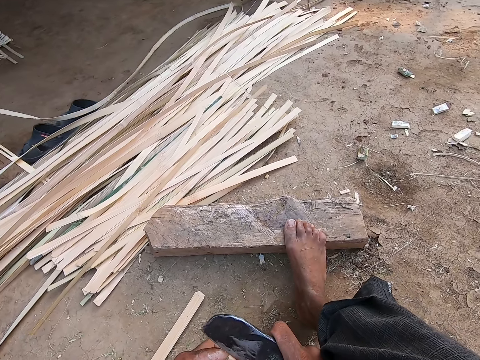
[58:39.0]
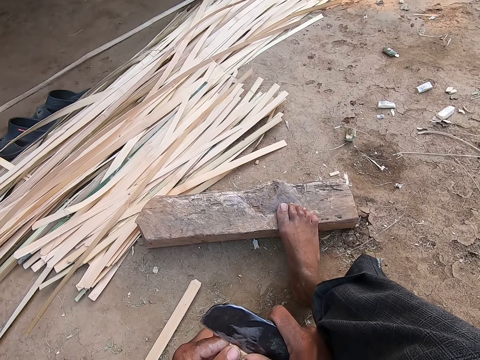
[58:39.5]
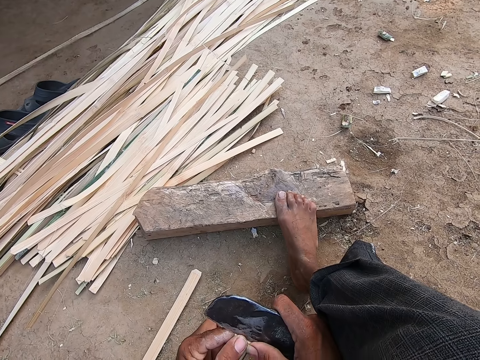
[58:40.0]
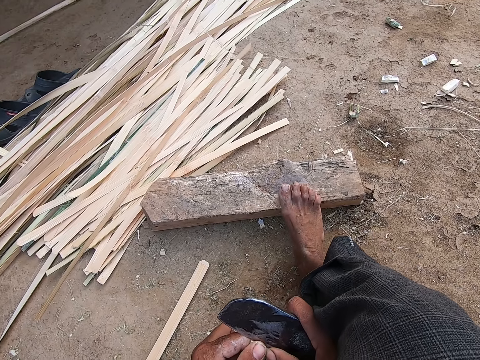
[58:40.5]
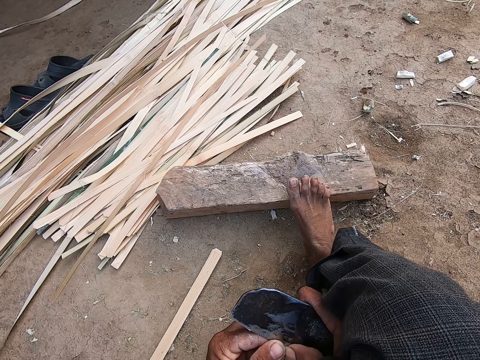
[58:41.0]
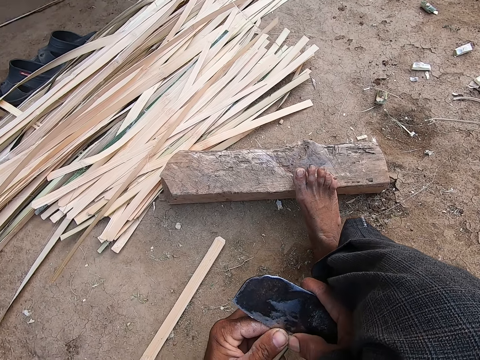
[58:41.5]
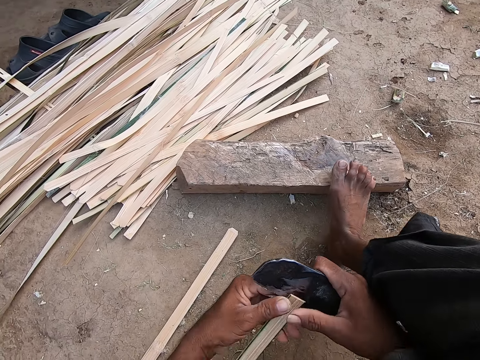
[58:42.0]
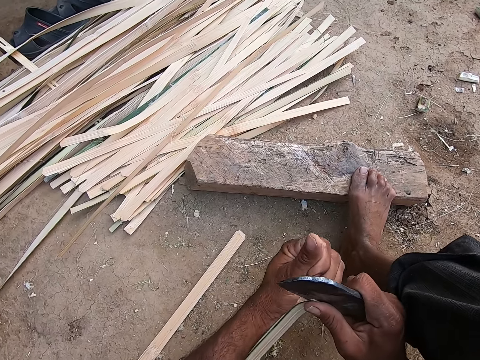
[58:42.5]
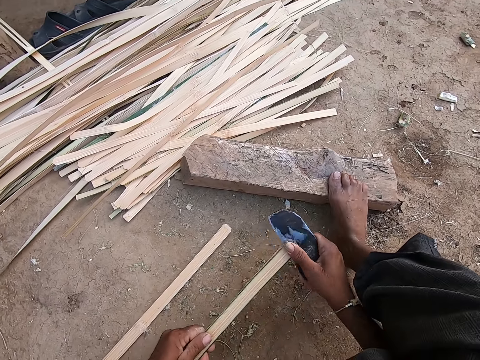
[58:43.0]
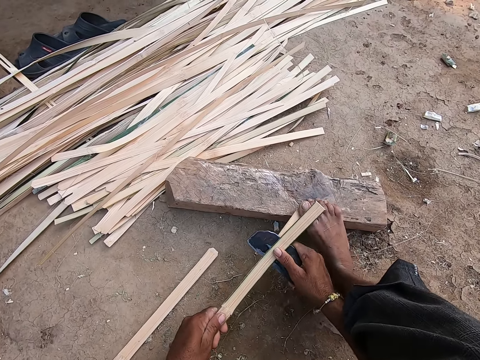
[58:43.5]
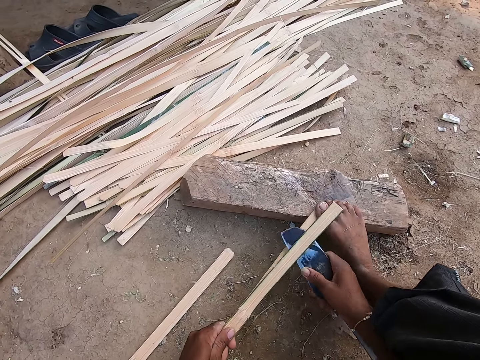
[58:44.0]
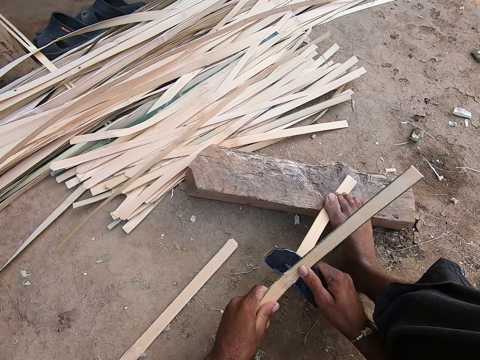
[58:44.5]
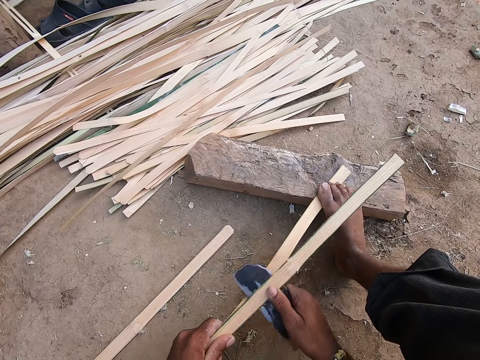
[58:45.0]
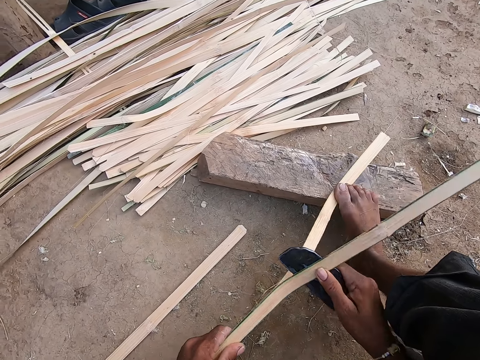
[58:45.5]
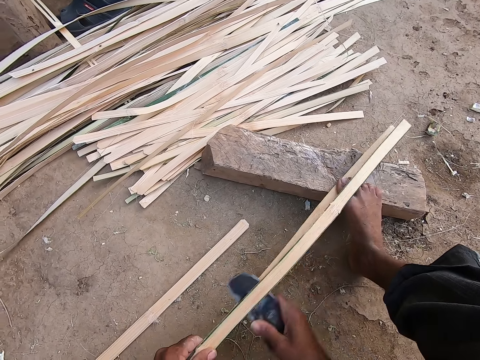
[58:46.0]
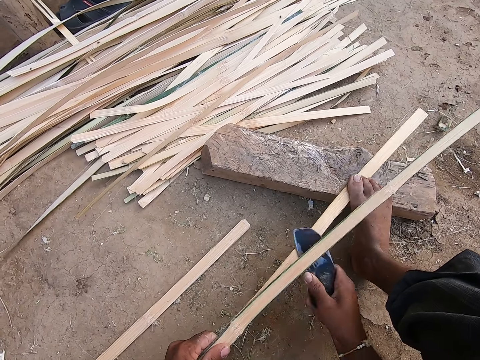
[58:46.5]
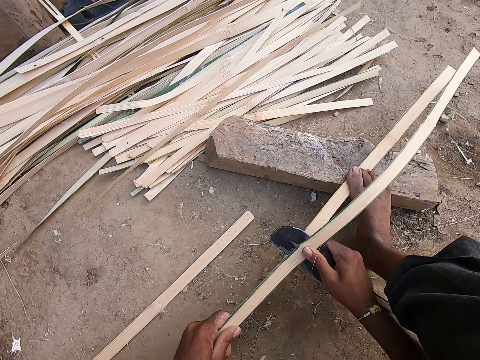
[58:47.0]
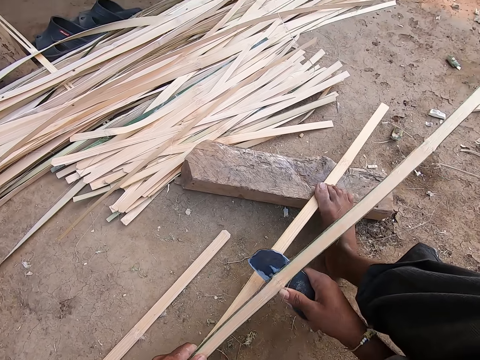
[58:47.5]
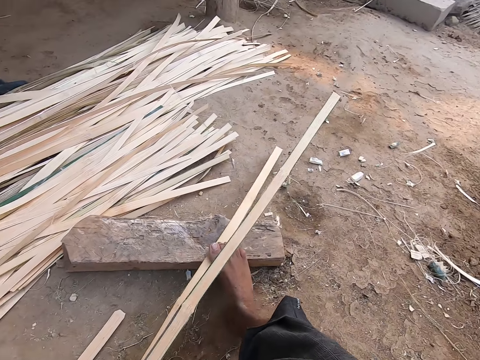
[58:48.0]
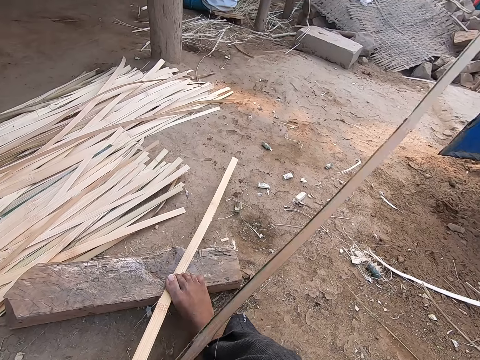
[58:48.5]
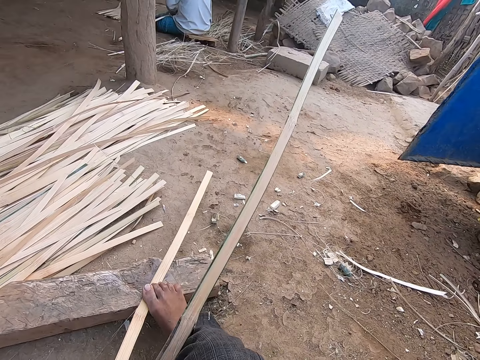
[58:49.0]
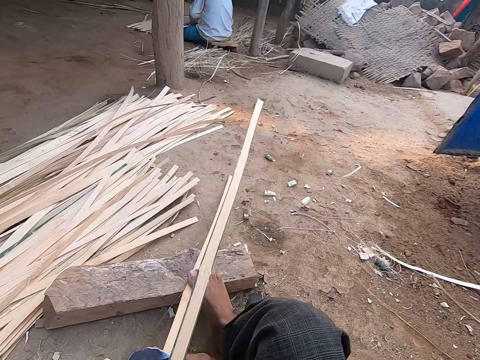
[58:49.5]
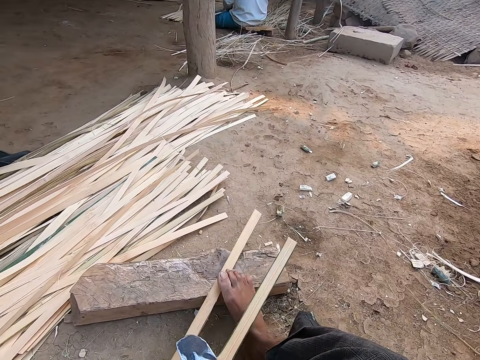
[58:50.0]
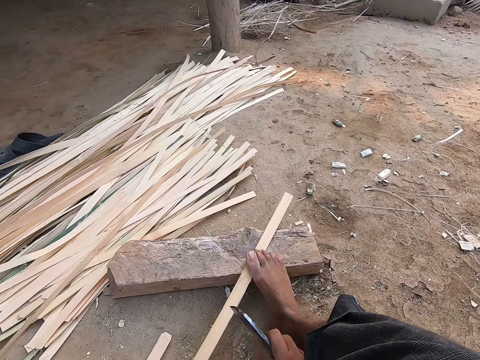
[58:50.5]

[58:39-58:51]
The camera wearer cuts the reed with the knife. He peels the bamboo strip in his left hand with the sickle knife in his right hand. He holds the bamboo strip on the wood with his right leg. He peels the bamboo strip in his left hand with the sickle knife in his right hand.

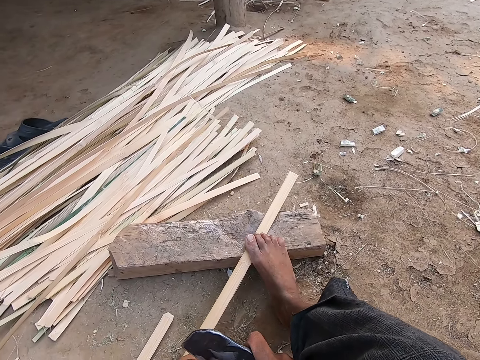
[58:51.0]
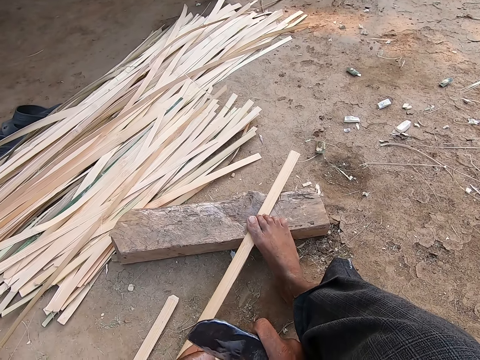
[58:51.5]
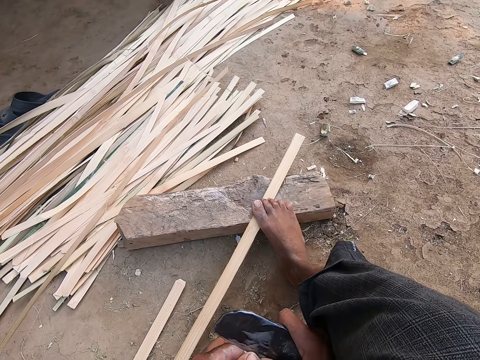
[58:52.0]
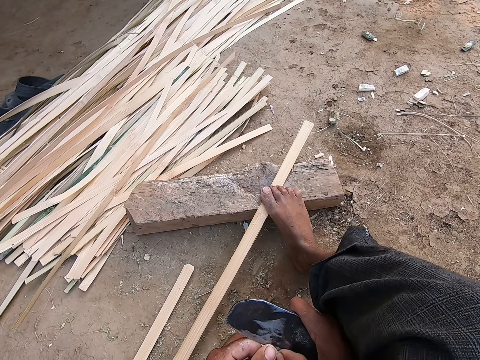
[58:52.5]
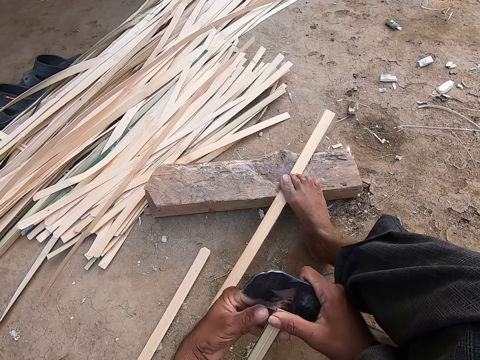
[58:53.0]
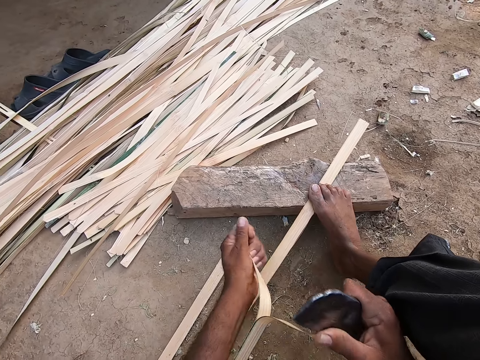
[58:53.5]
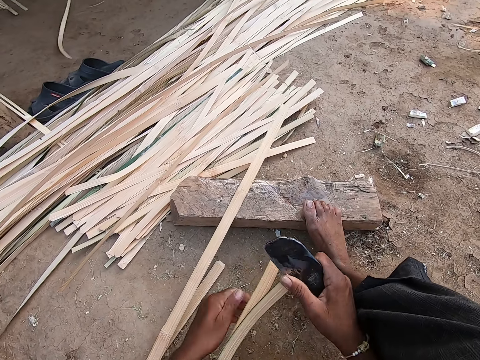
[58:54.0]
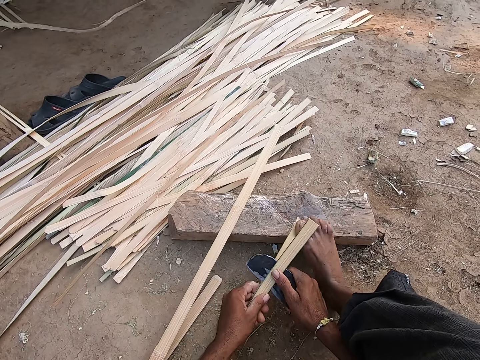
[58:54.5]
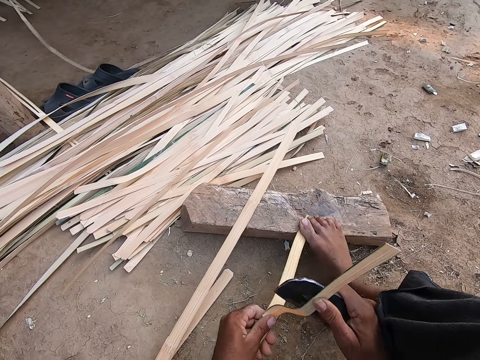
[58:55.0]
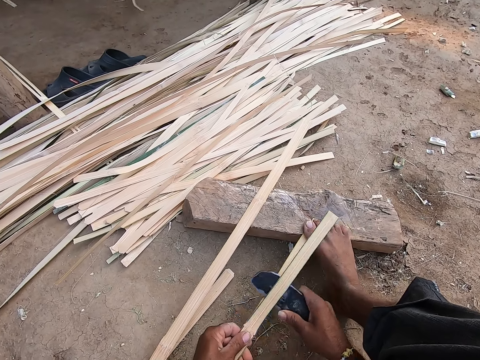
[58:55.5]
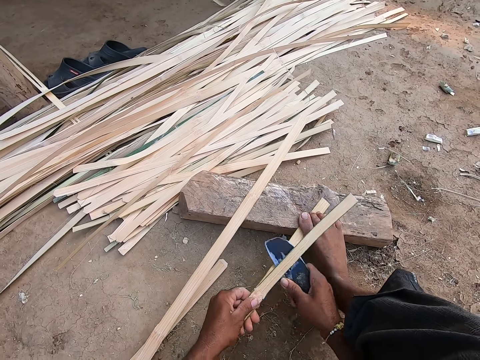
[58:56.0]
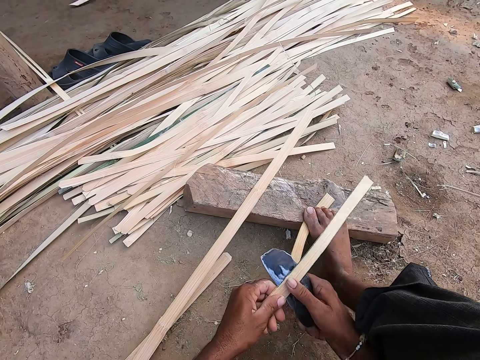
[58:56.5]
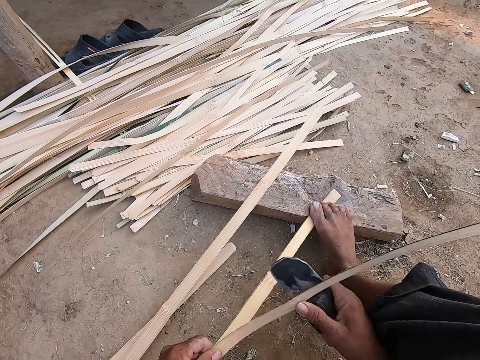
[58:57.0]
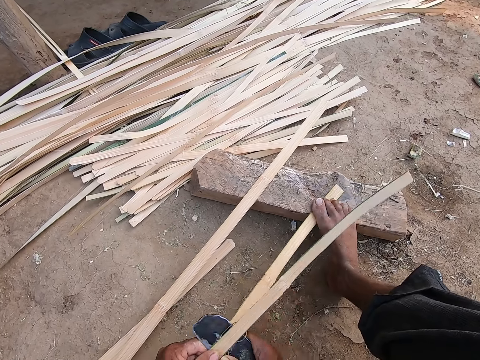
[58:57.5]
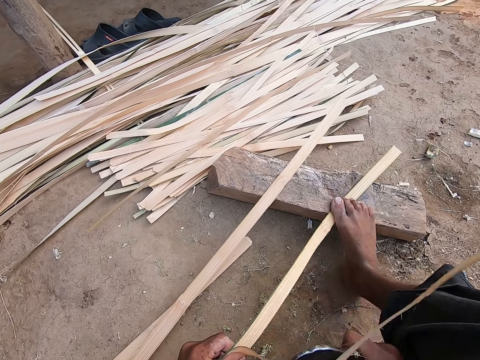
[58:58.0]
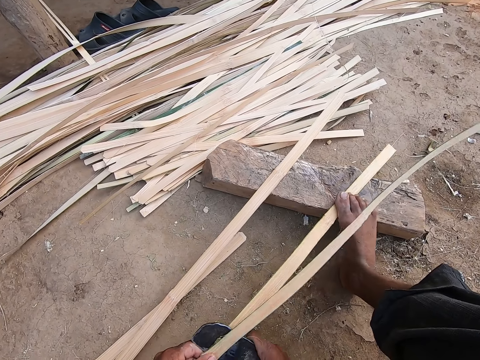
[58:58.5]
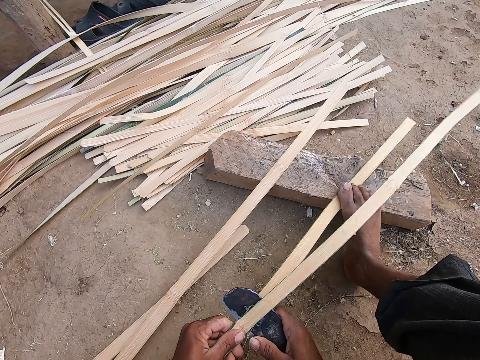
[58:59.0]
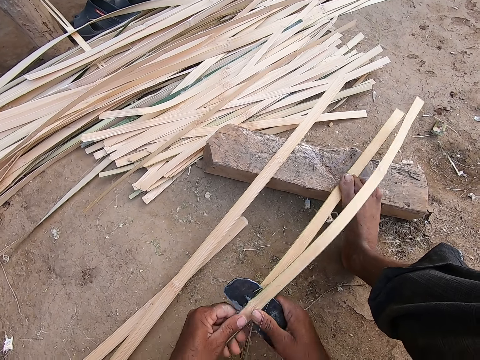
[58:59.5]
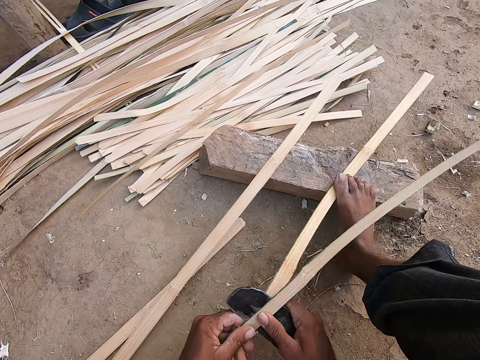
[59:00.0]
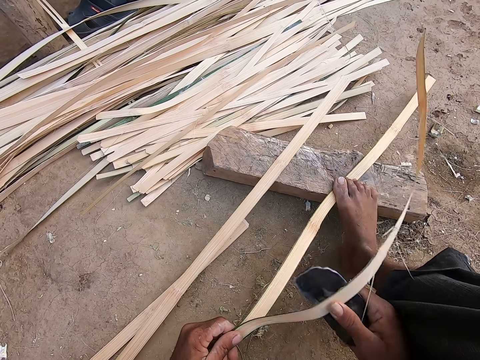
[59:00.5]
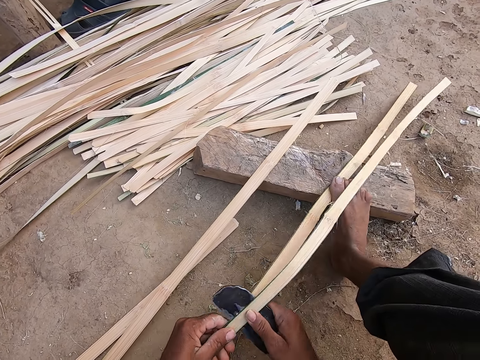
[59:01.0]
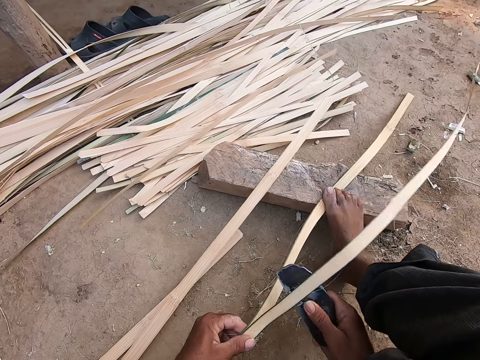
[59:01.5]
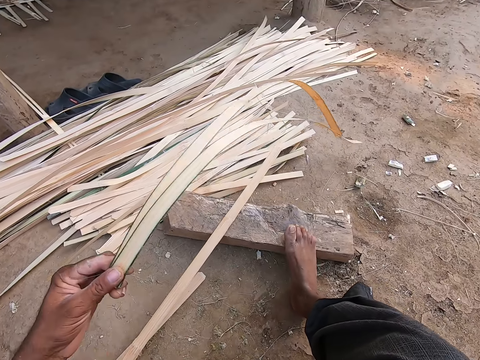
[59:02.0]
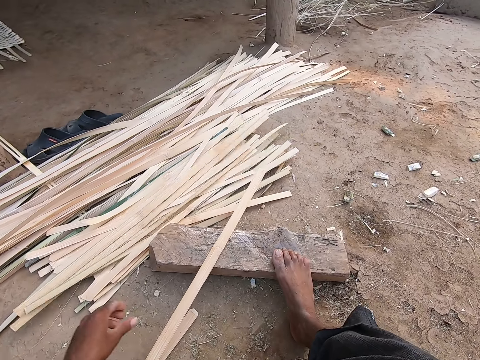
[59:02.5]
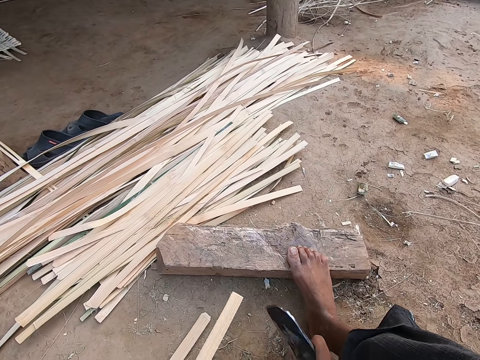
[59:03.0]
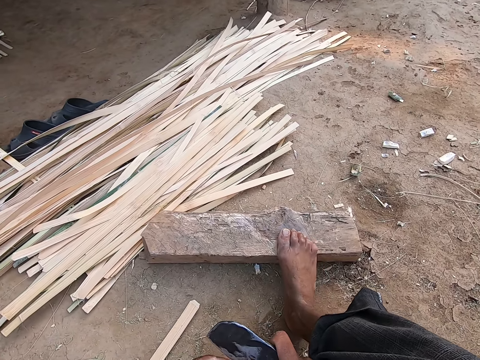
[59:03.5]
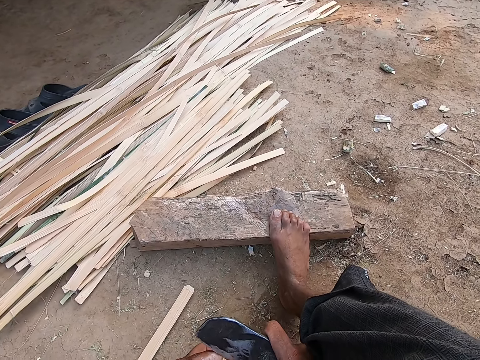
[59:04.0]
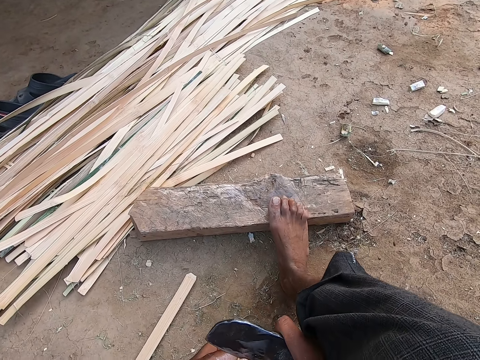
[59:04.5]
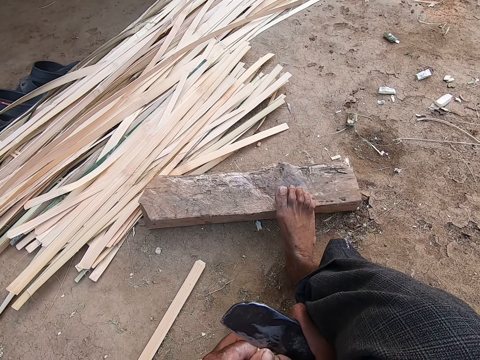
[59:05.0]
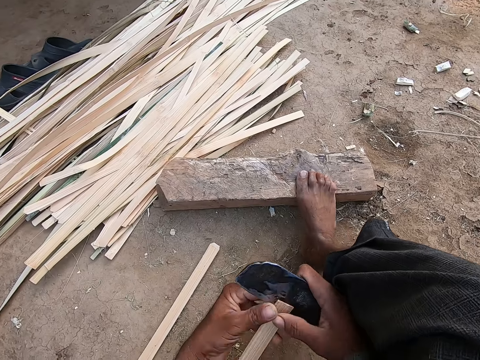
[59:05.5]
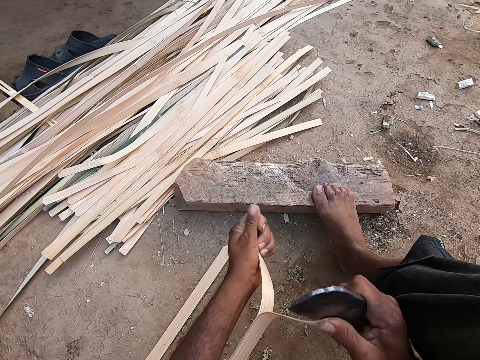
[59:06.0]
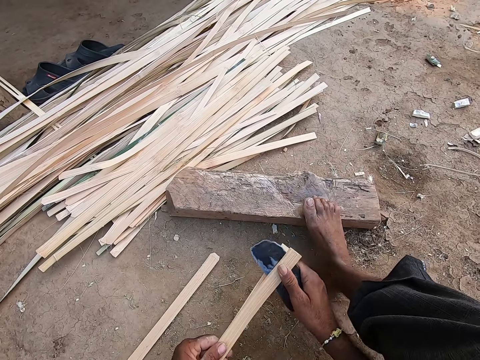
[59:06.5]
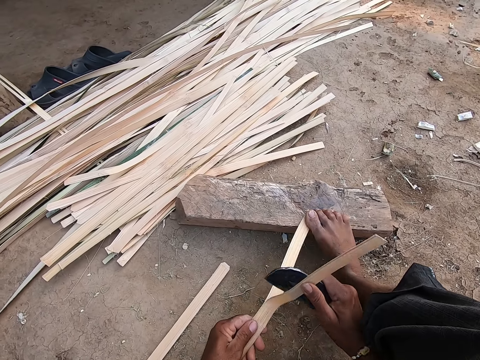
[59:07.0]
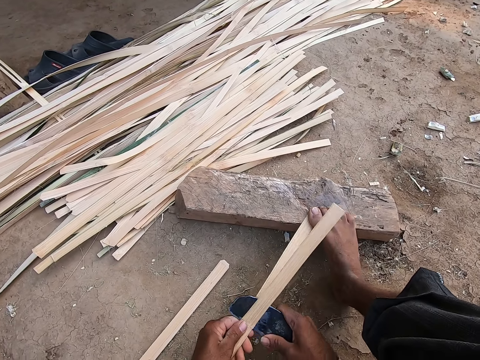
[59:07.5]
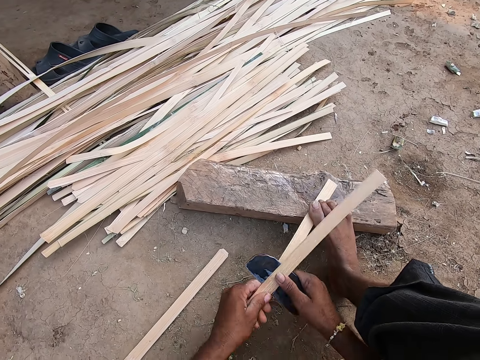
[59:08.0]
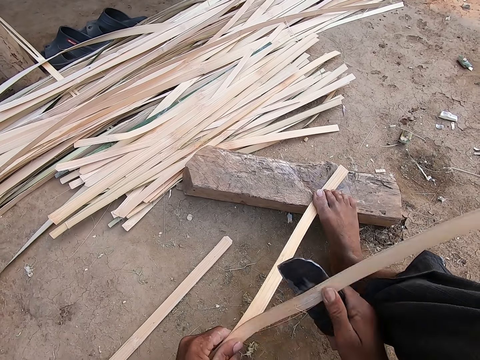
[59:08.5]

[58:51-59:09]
The camera wearer separates the bamboo strip with his left hand and the billhook in his right hand. He divides the bamboo strip with the billhook in his right hand. He withdraws the bamboo strip under his right foot with his left hand. He throws the bamboo strip on the pack of bamboo strips on the ground with his left hand. He picks the bamboo strip from the ground with his left hand. He divides the bamboo strip with the billhook in his right hand. He separates the bamboo strip with his left hand and the billhook in his right hand. He raises his right foot from a wood on the ground. He slides a part of the bamboo strip on the wood with his hands. He places his right foot on the bamboo strip. He divides the bamboo strip with the billhook in his right hand.
